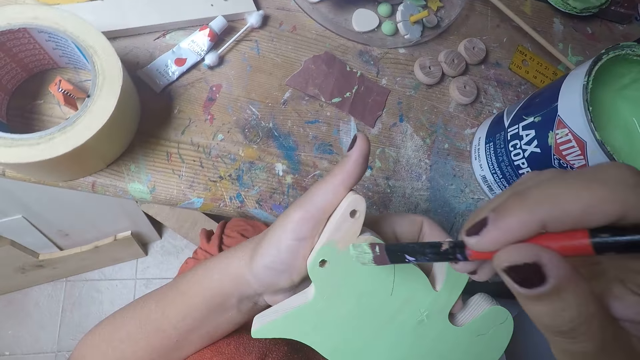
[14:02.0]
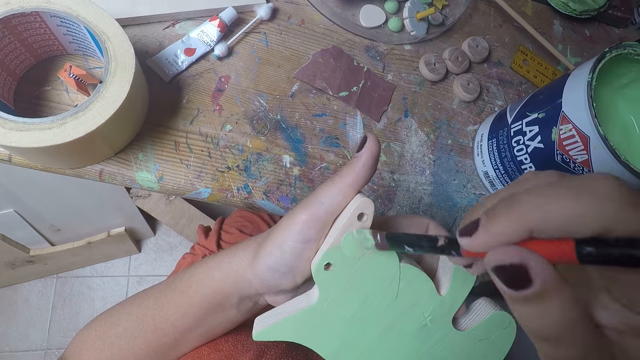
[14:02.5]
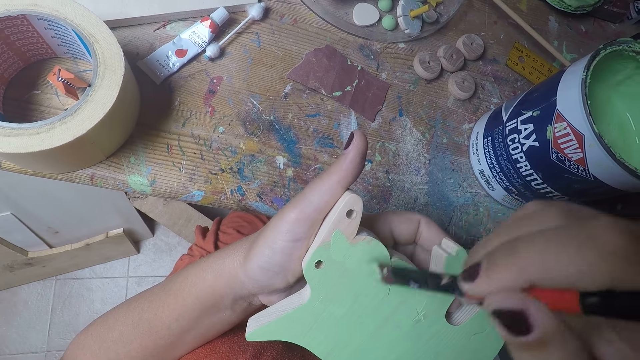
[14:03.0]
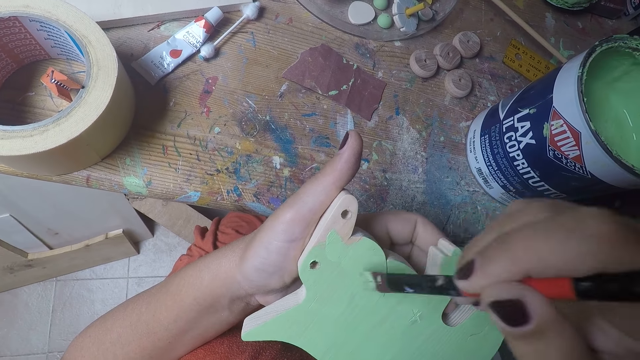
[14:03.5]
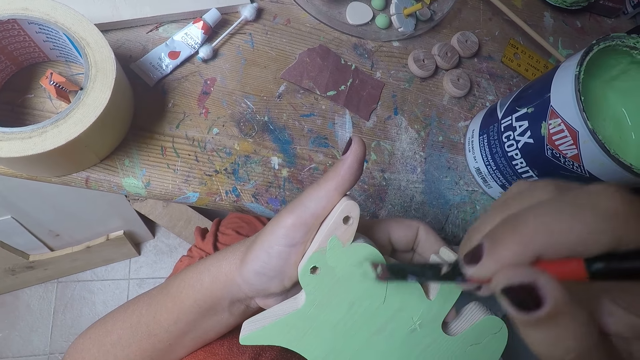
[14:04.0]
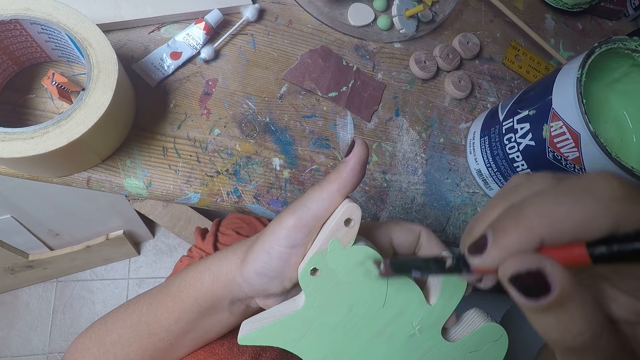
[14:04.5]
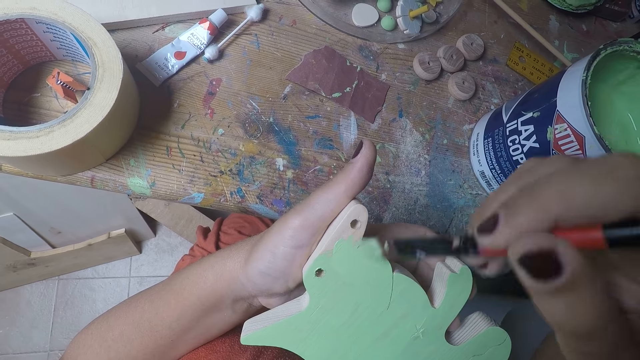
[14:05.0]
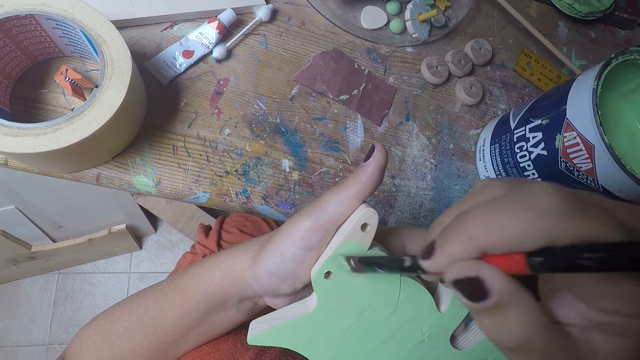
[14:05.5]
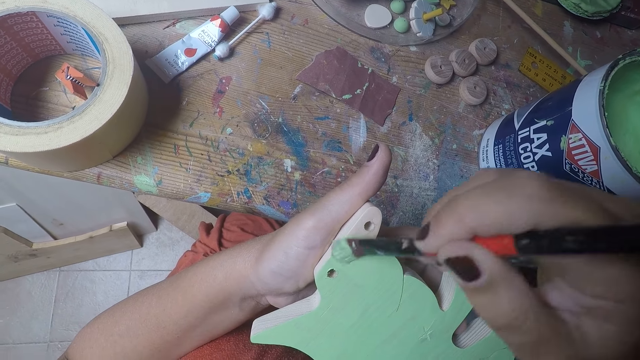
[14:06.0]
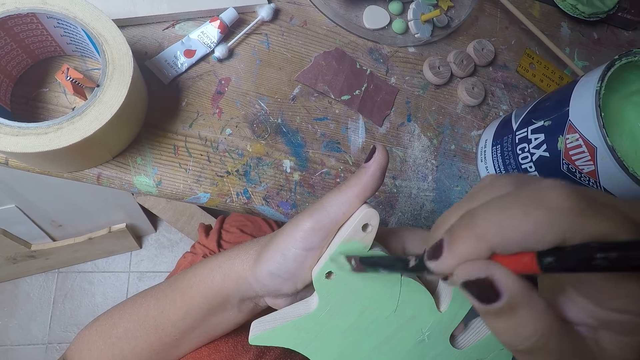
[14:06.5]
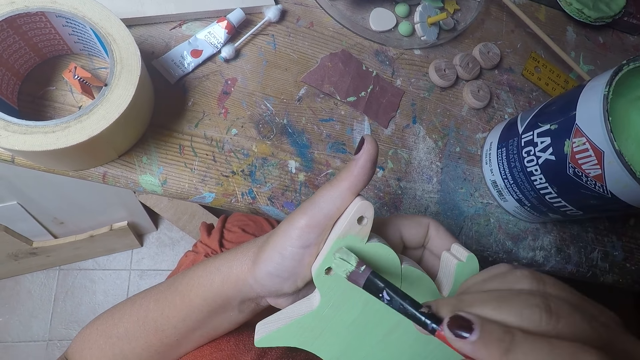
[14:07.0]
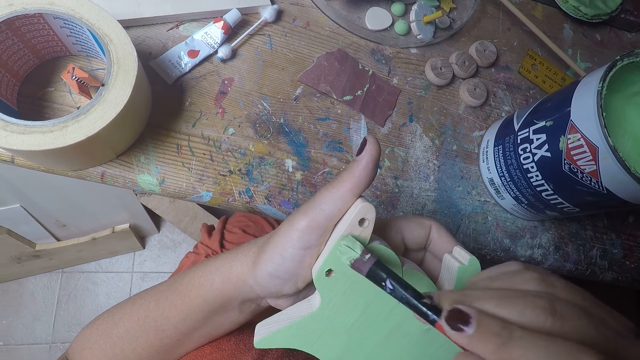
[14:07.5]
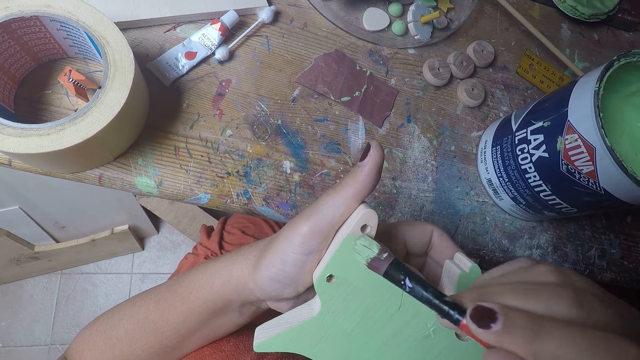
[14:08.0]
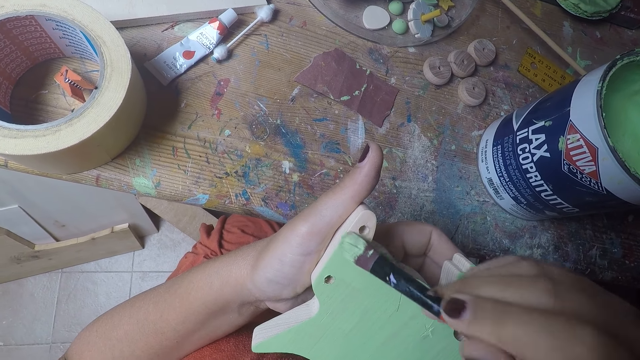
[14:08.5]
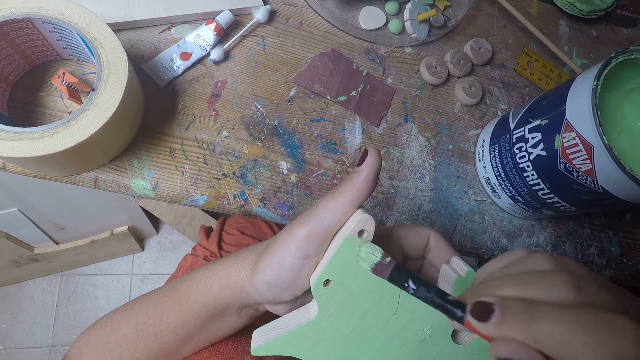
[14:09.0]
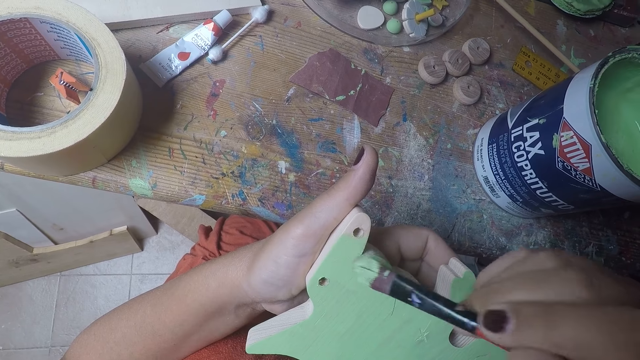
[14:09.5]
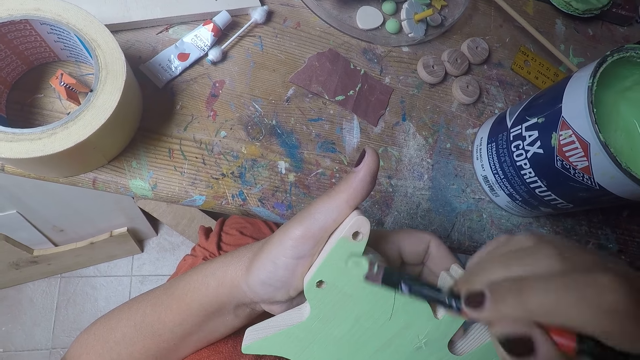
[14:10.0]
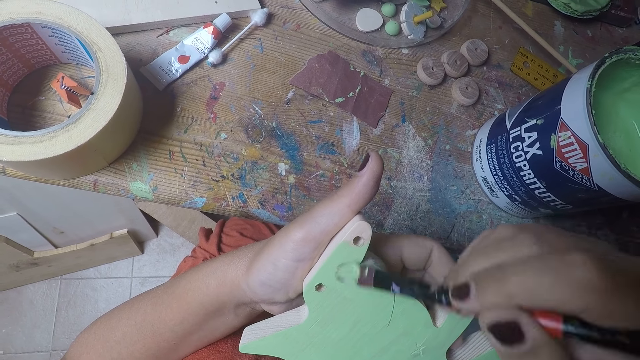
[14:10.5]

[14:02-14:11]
The camera wearer paints the wooden toy.

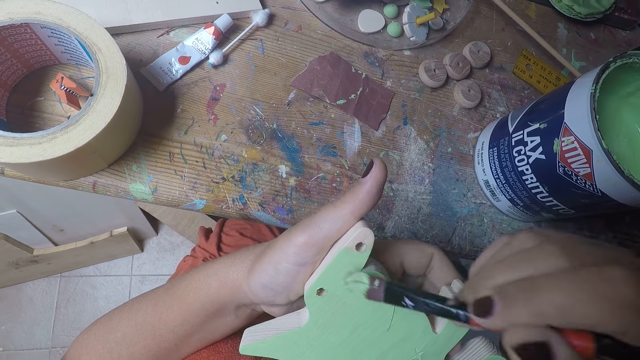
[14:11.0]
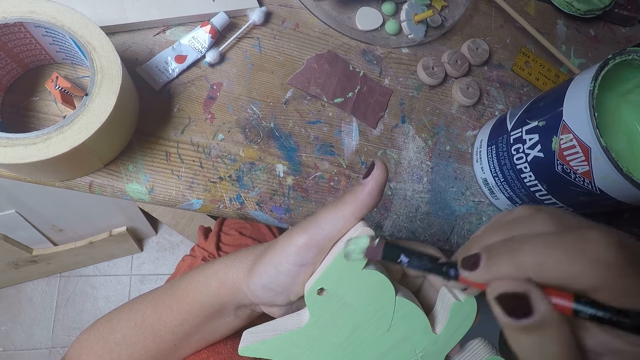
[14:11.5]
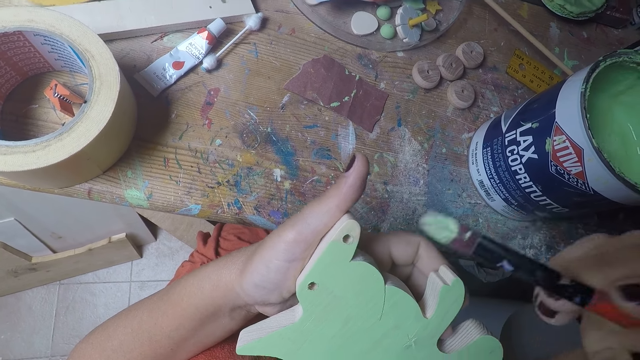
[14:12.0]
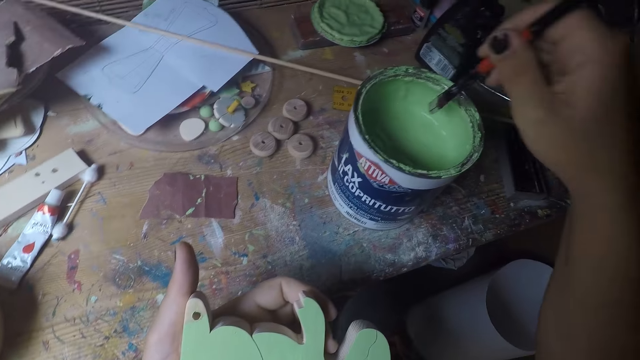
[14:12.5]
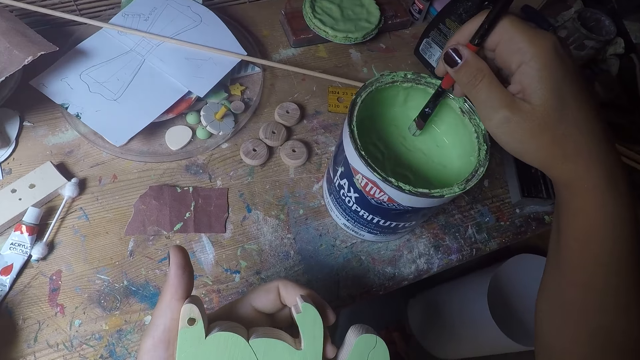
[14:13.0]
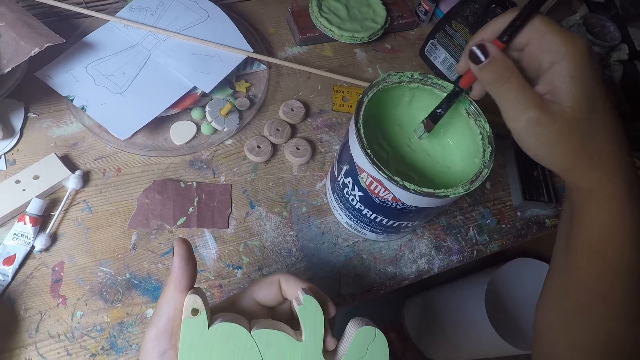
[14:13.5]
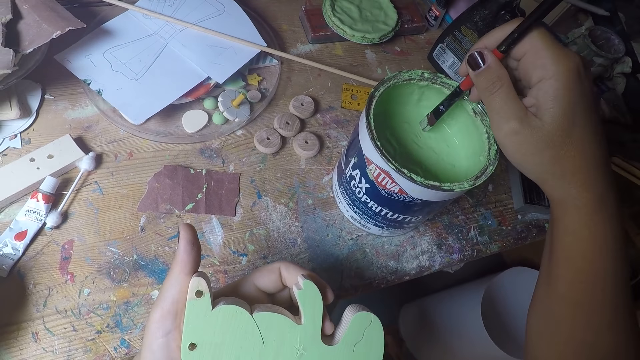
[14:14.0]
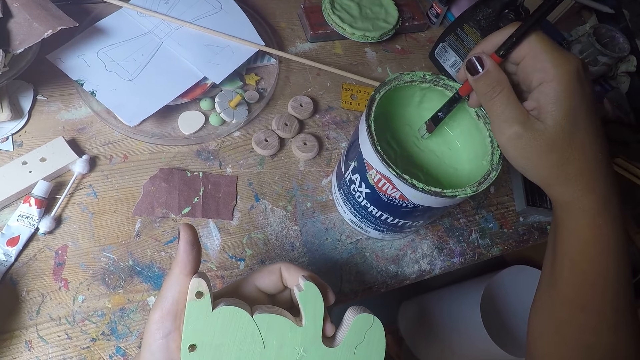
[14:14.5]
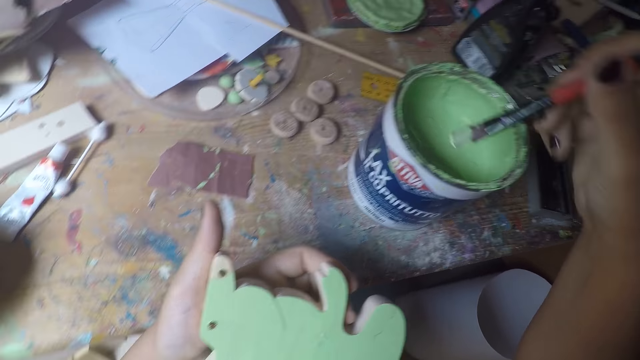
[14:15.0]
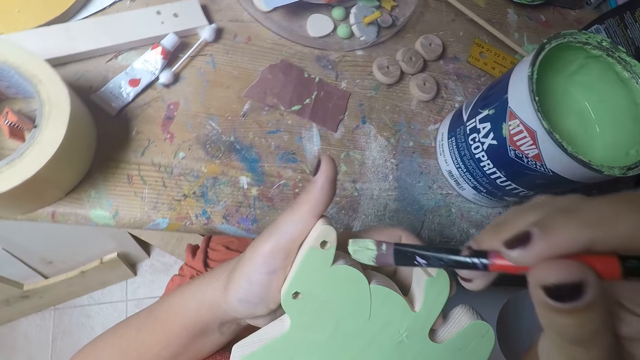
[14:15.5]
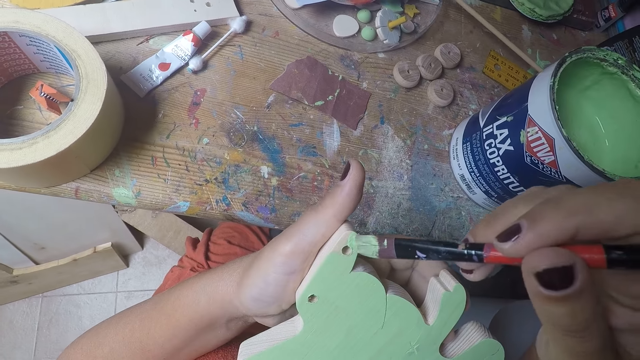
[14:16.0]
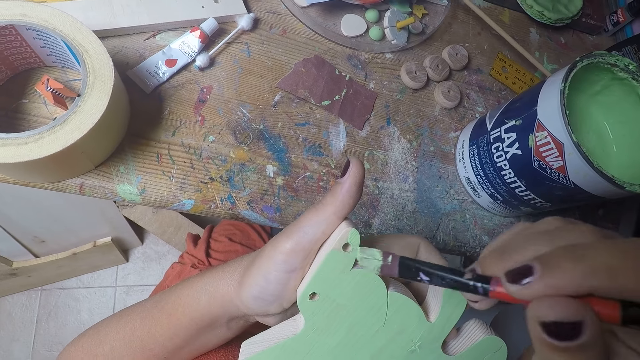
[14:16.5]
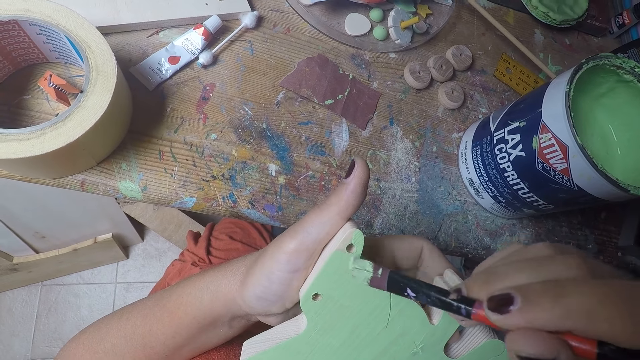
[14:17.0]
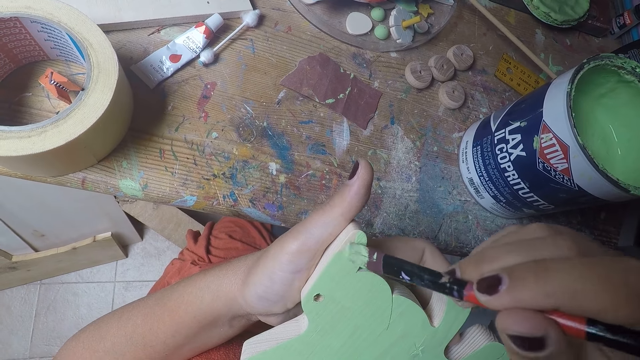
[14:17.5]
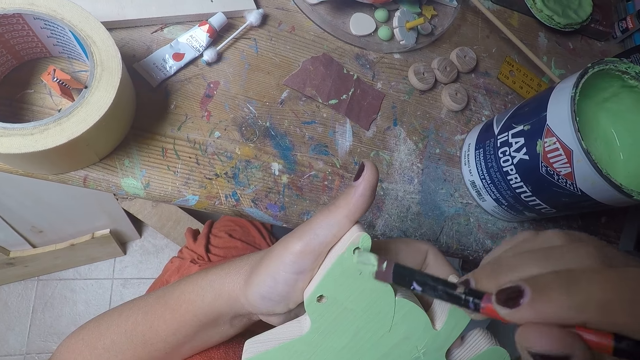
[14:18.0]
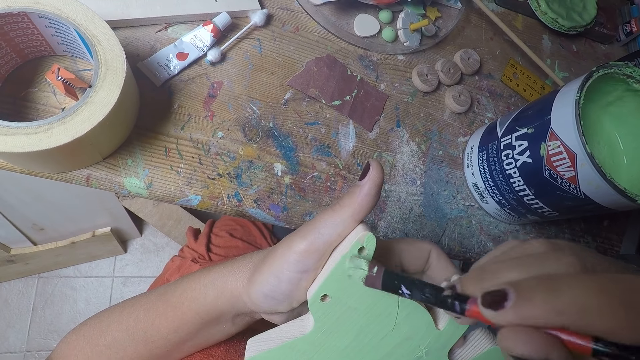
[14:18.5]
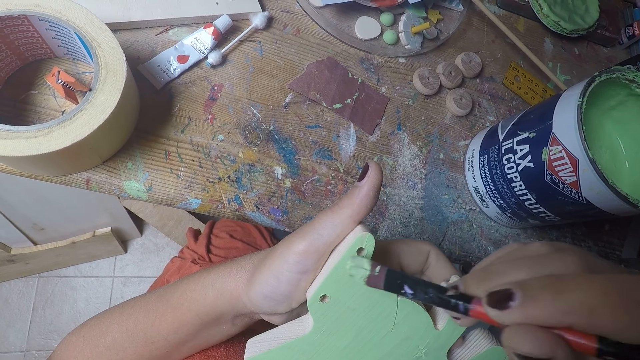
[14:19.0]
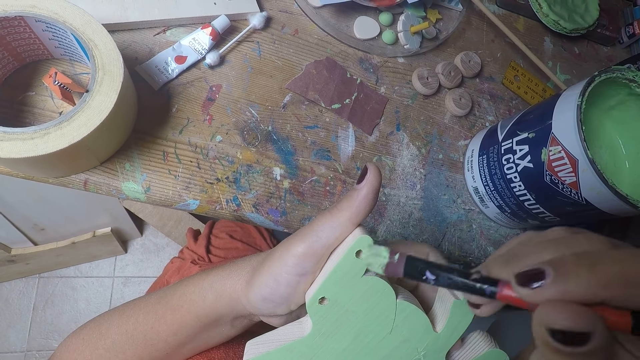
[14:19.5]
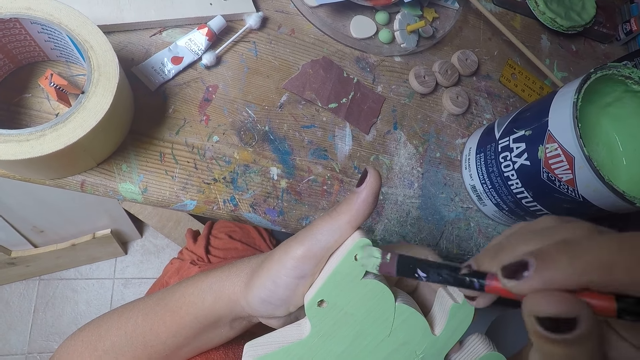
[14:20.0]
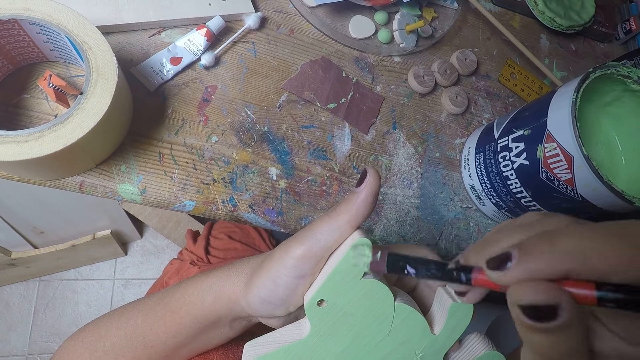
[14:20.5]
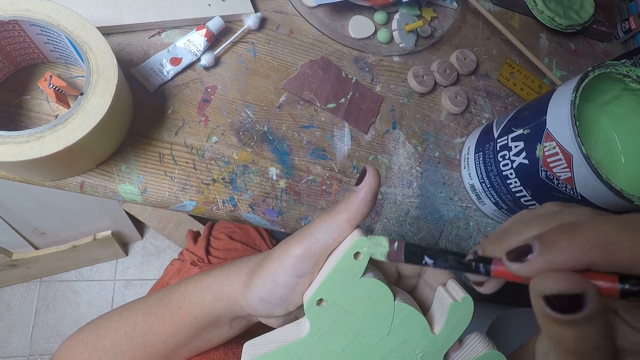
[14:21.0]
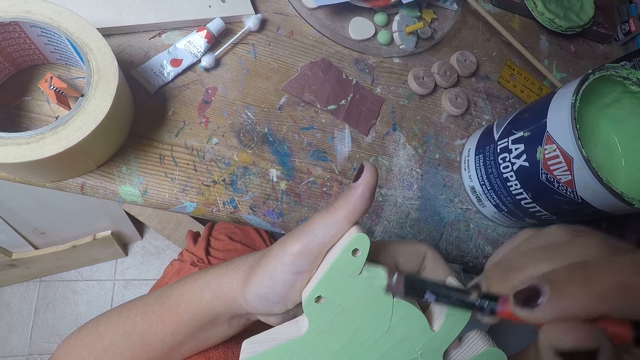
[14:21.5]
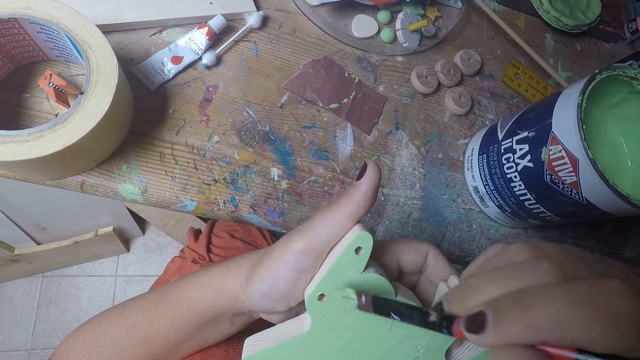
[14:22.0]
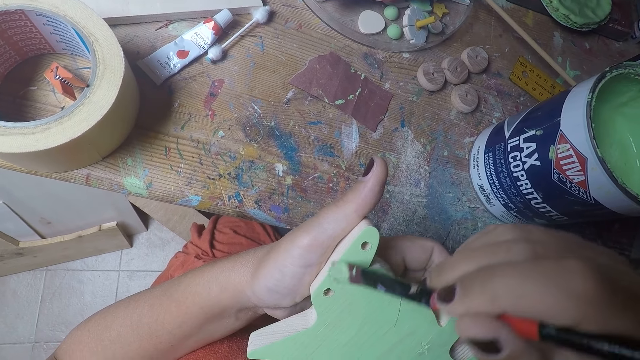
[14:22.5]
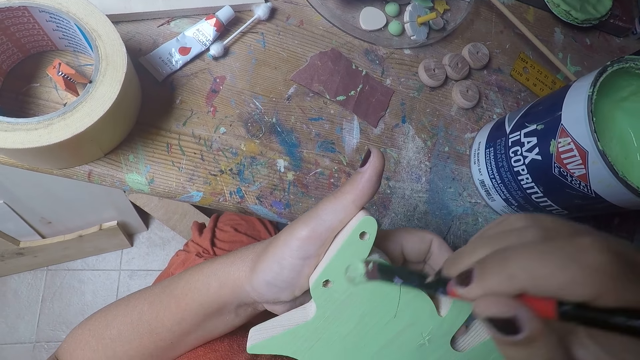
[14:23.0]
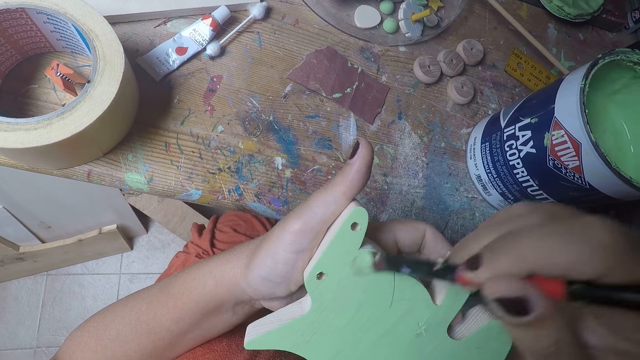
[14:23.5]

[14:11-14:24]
The camera wearer dips the brush in the tin of paint. They paint the wooden toy.
